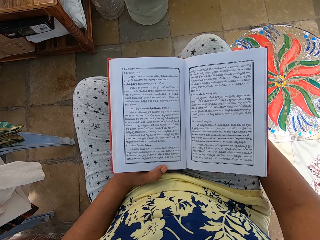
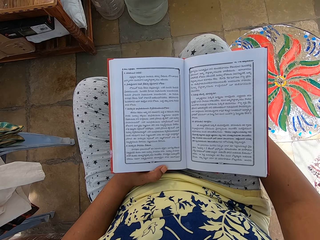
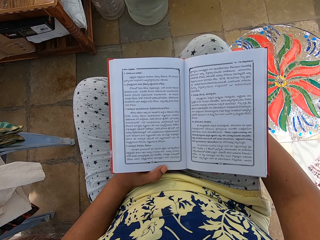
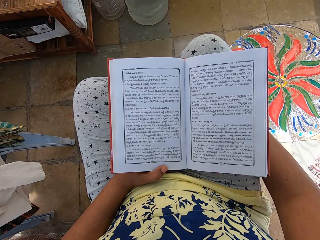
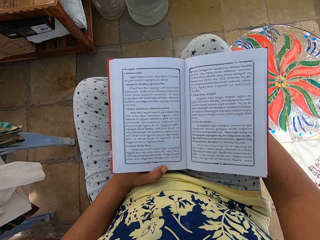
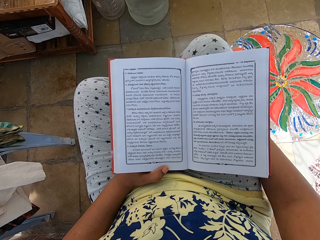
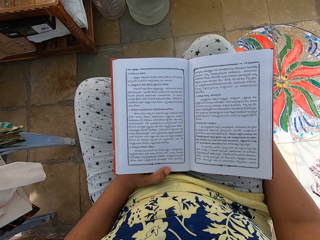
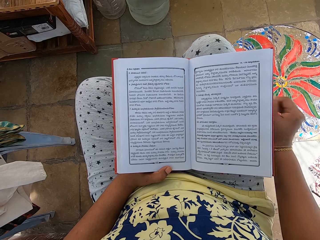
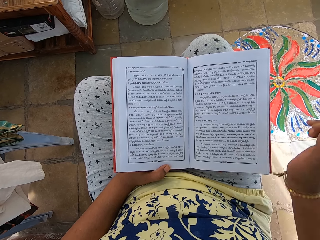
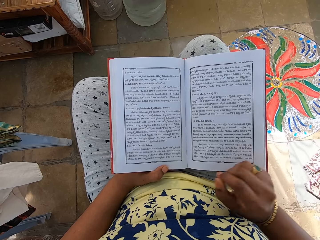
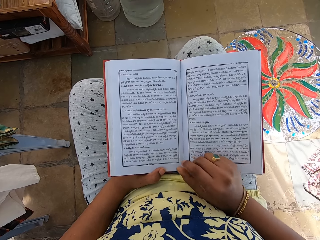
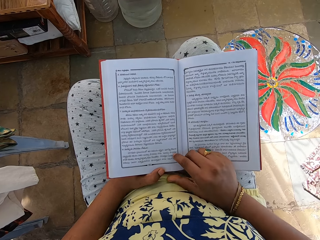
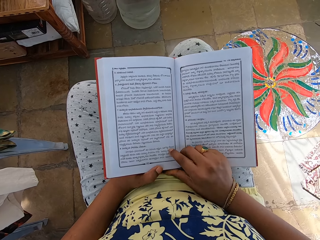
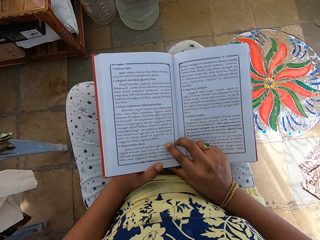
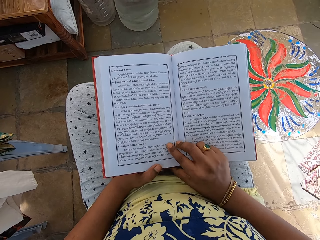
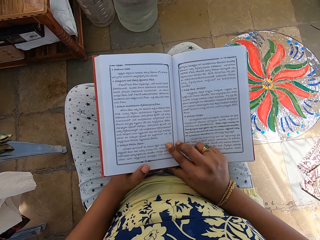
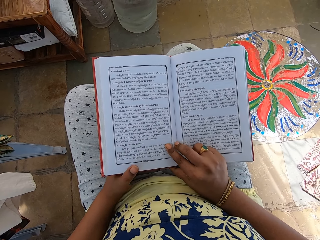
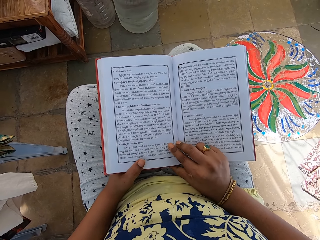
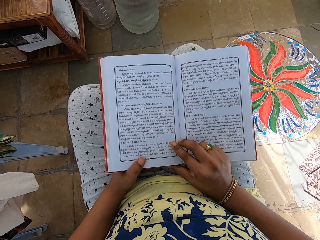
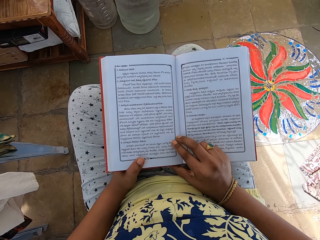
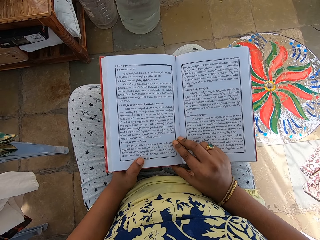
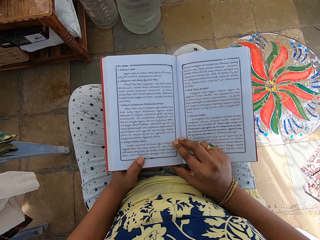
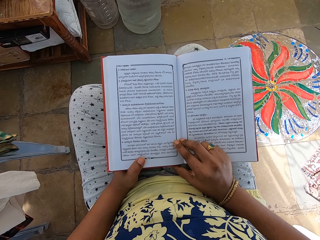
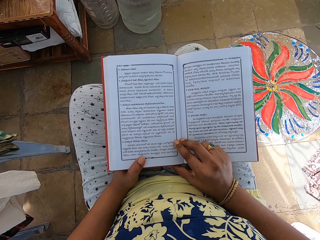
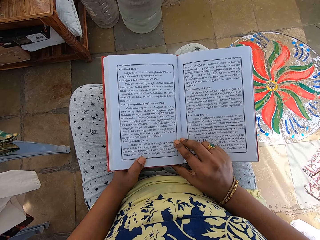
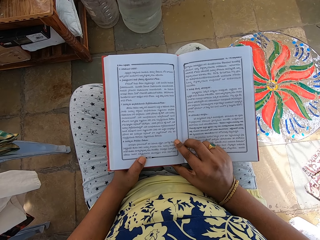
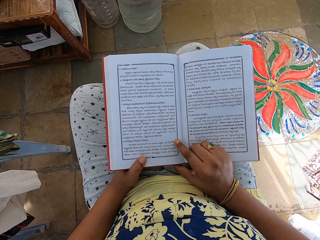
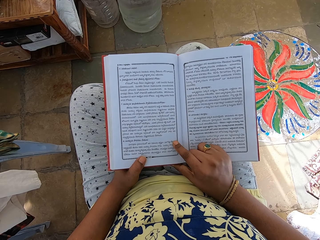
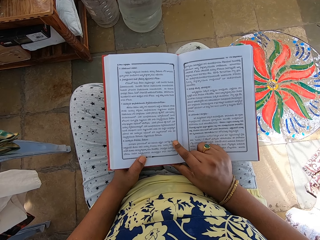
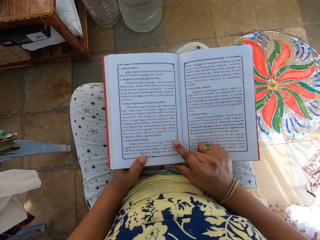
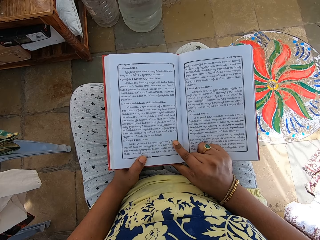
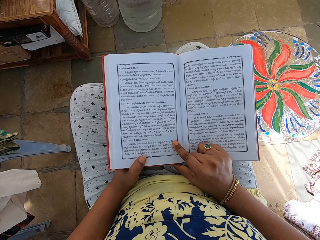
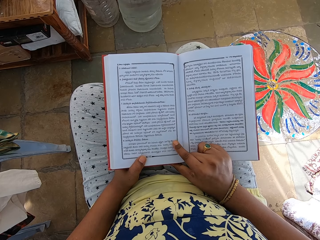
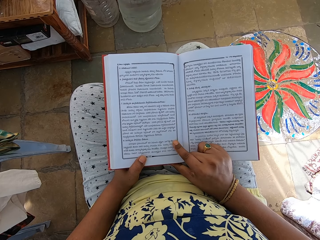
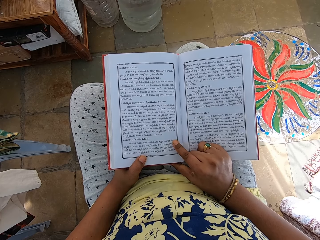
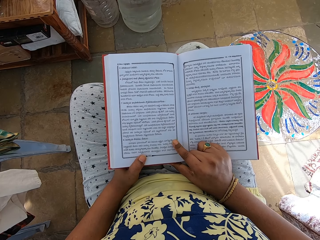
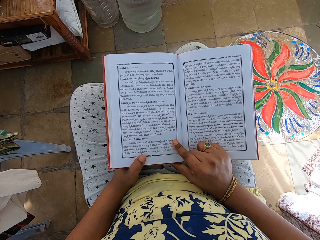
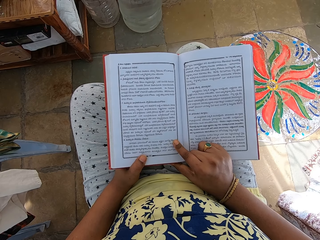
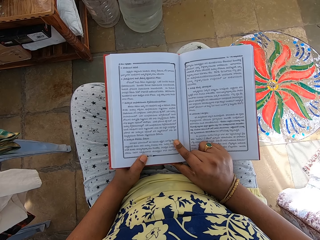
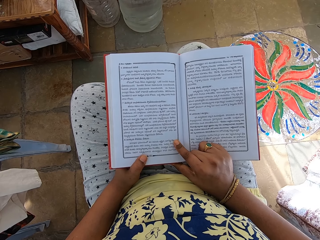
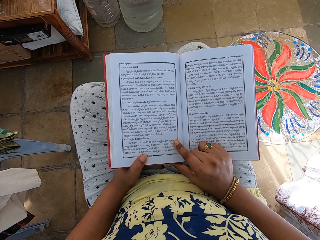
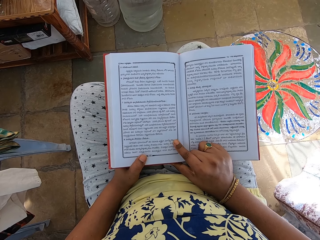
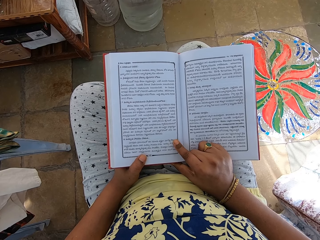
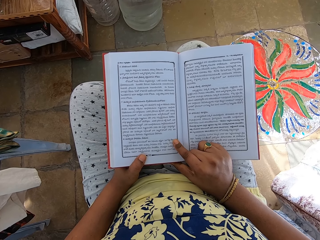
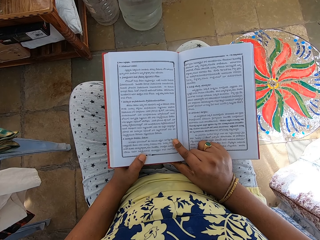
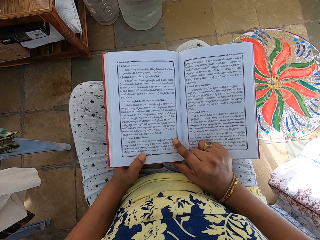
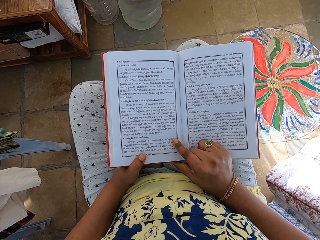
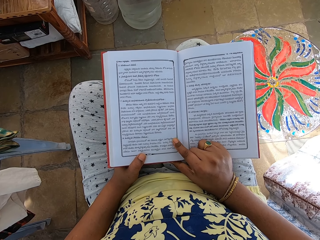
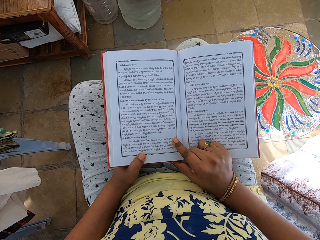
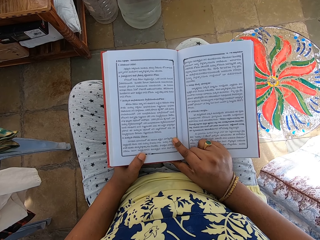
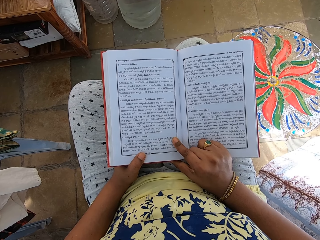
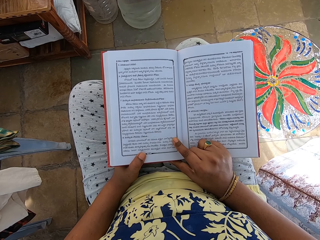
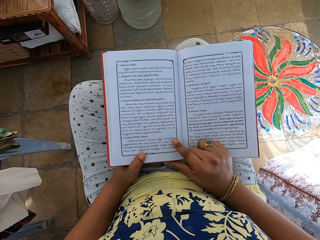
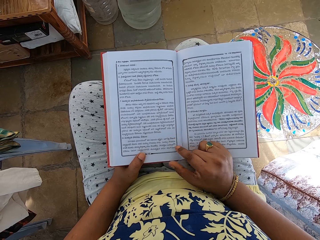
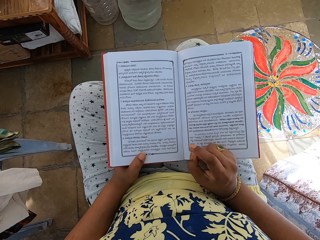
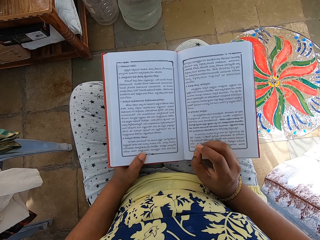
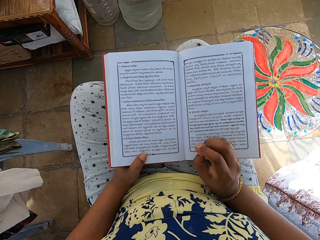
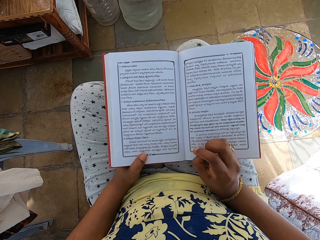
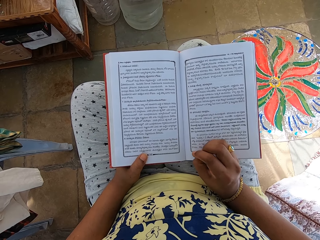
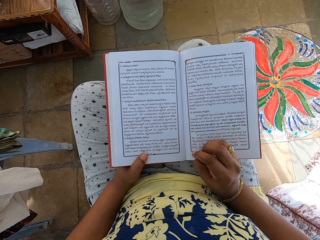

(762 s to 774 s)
The camera wearer places her right hand on the book on her lap. She adjusts her left hand on the book on her lap. She adjusts her right hand on the book on her lap.

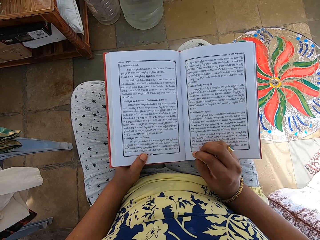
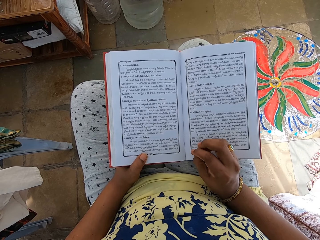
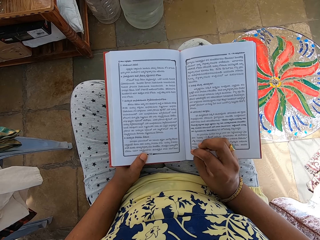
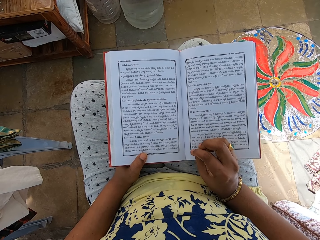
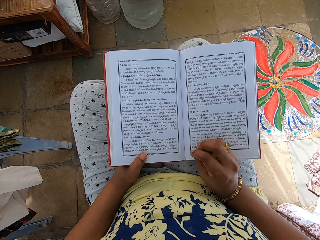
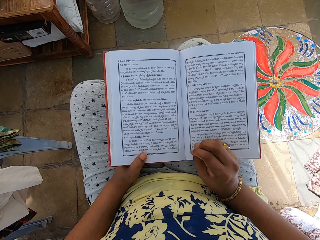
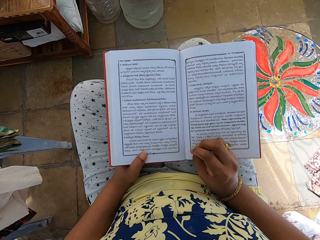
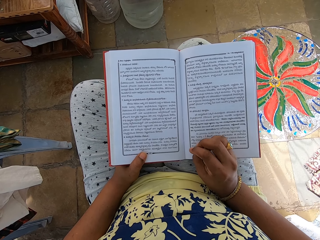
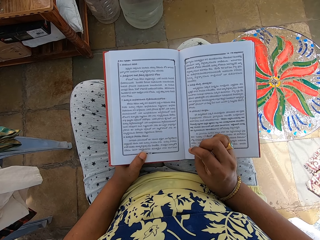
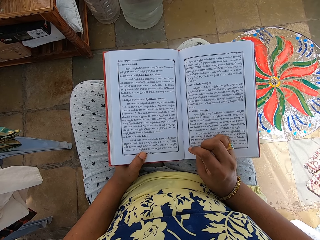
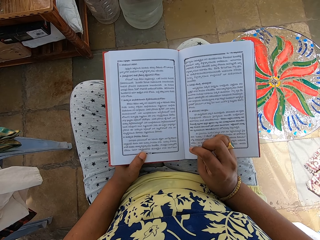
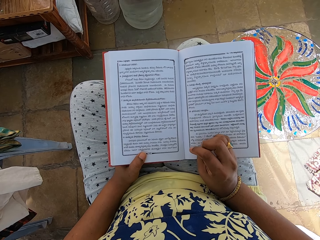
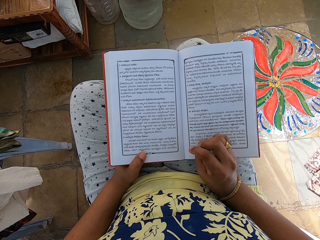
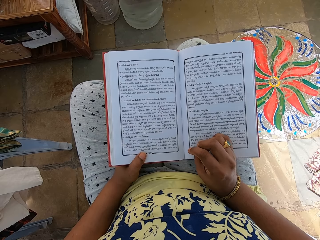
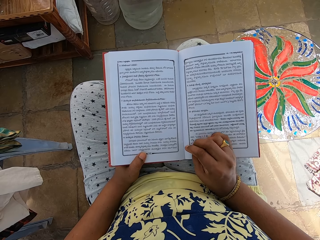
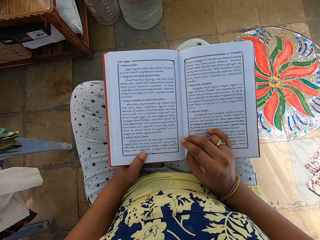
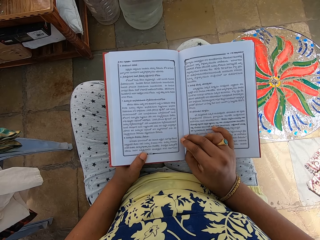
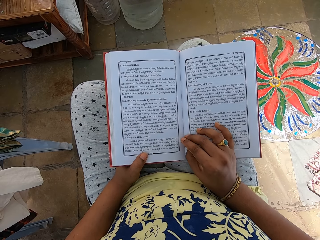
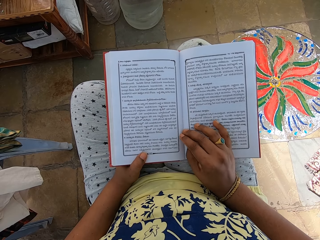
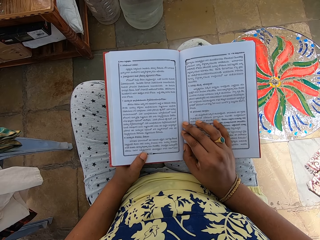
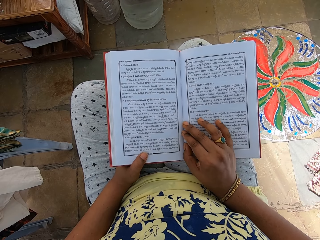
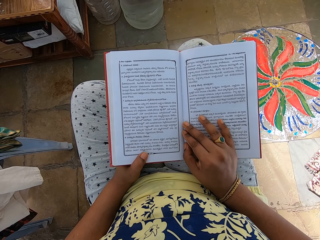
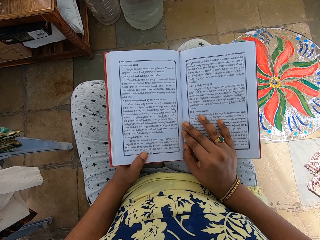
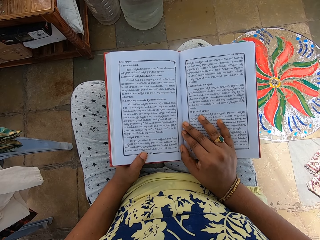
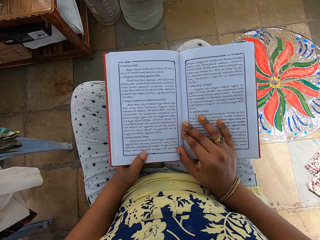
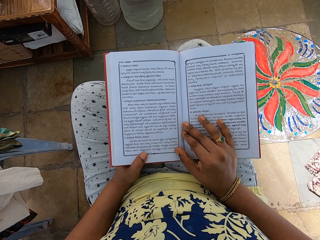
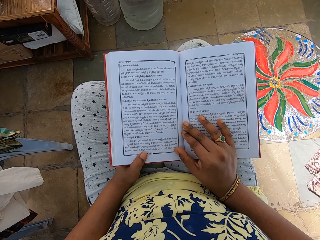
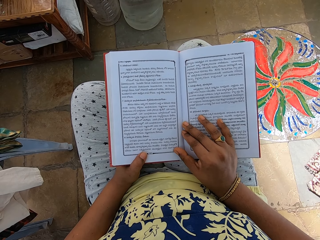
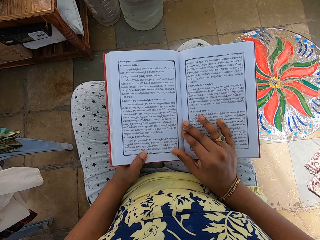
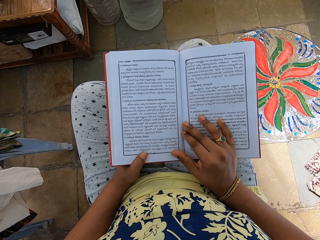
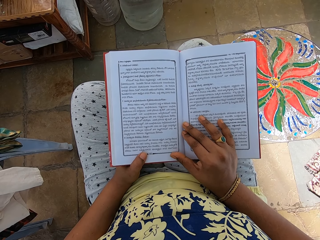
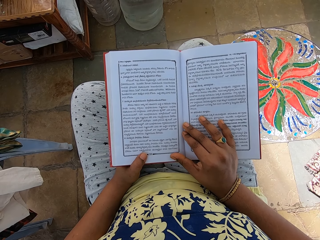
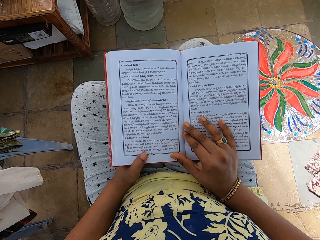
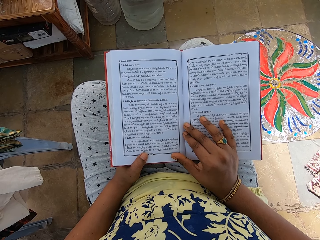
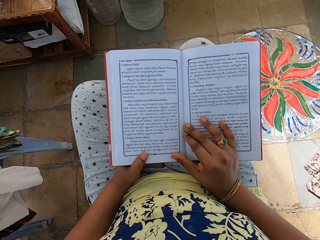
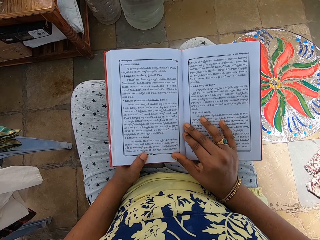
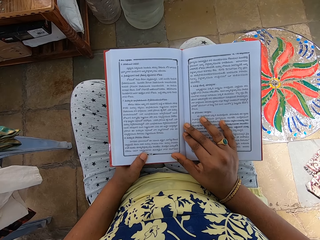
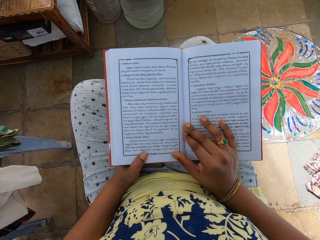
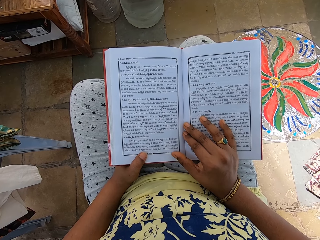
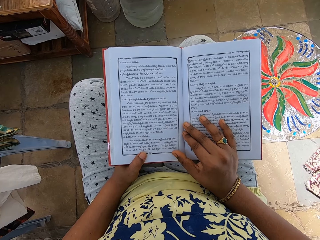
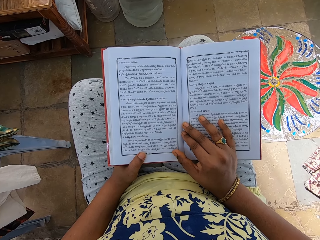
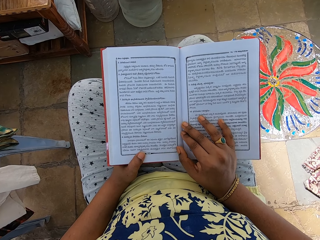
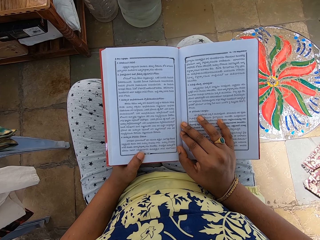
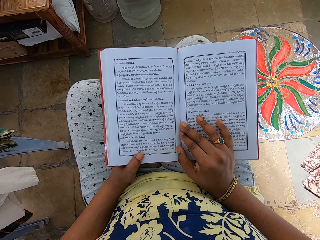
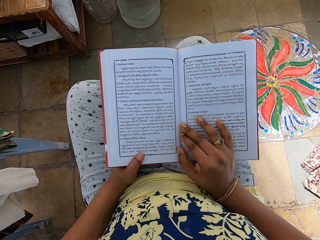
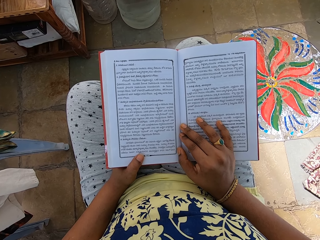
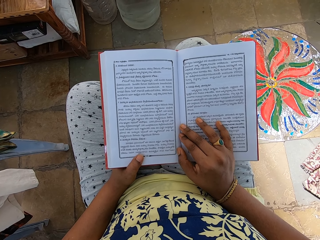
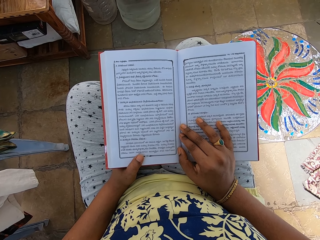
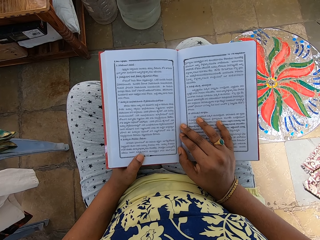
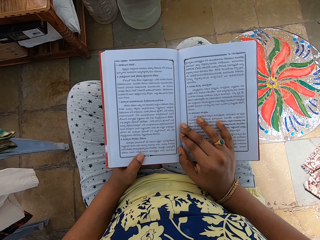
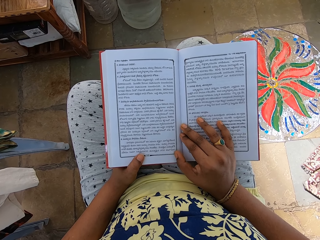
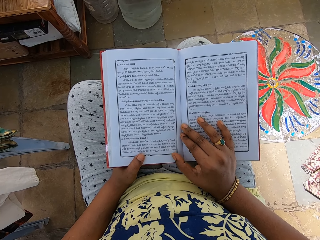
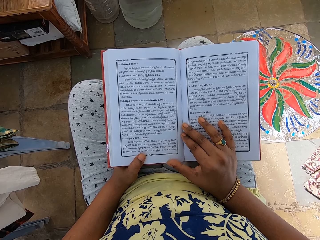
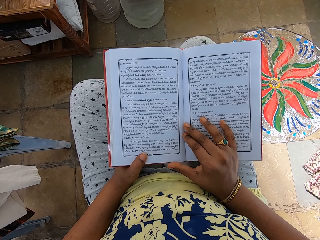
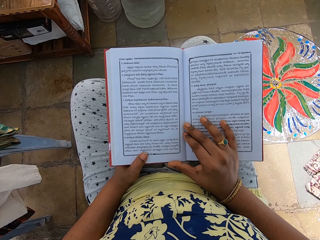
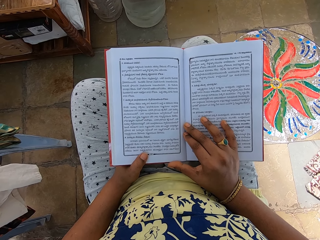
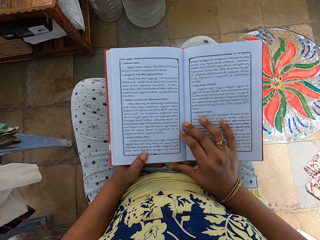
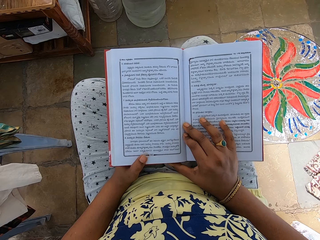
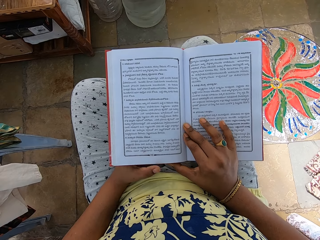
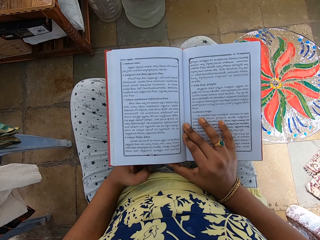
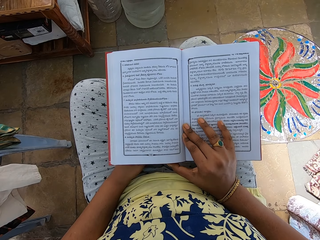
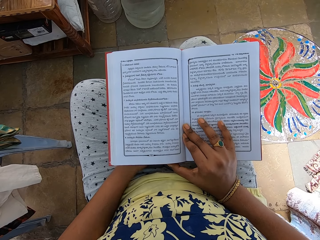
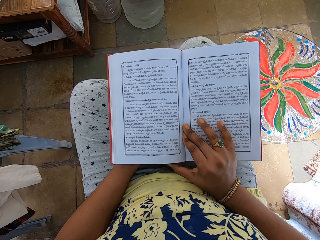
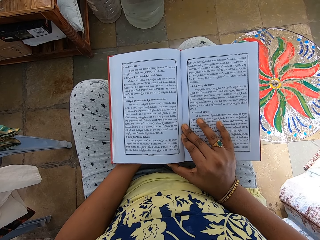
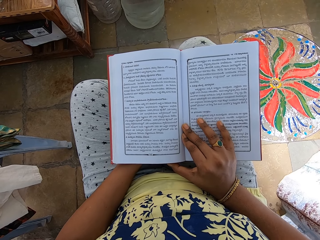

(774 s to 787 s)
The camera wearer places her right hand on the book on her lap. She adjusts her right hand on the book on her lap. She adjusts her left hand on the book on her lap.
